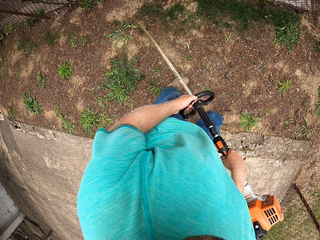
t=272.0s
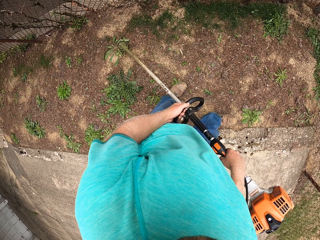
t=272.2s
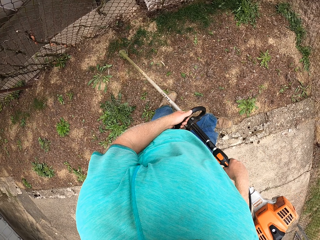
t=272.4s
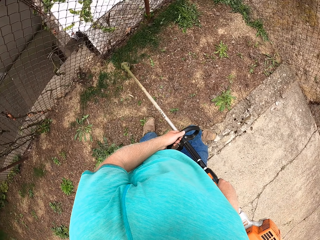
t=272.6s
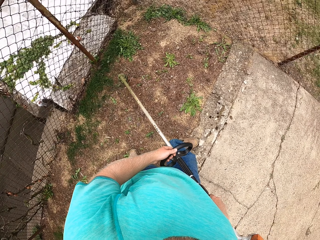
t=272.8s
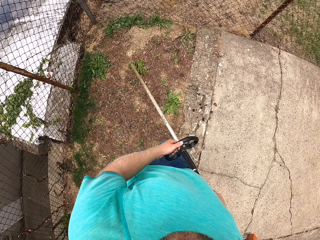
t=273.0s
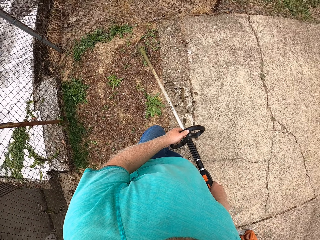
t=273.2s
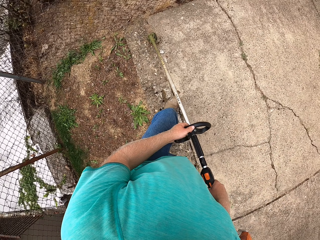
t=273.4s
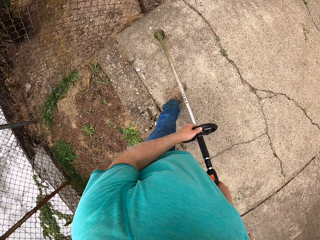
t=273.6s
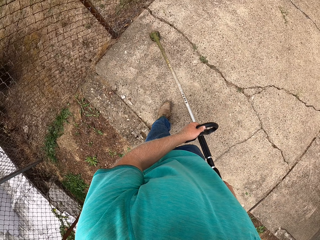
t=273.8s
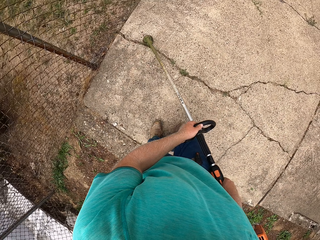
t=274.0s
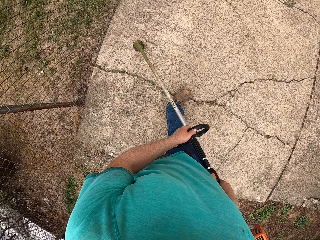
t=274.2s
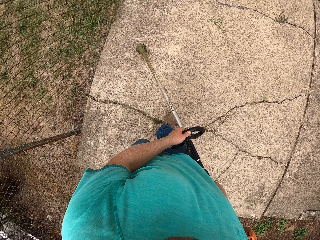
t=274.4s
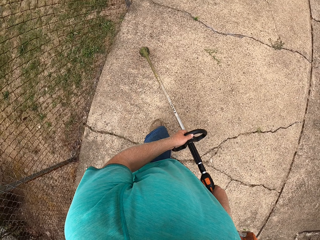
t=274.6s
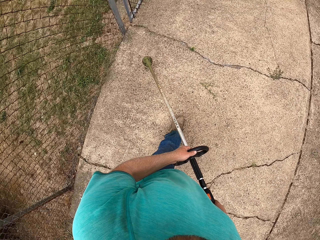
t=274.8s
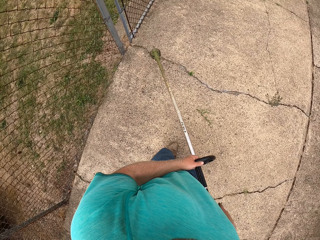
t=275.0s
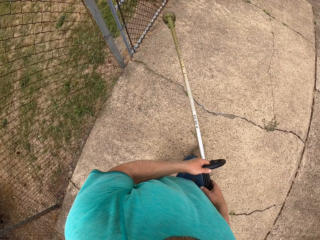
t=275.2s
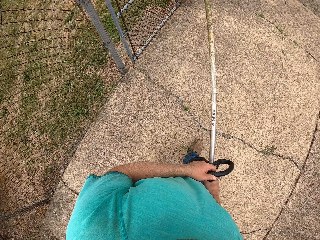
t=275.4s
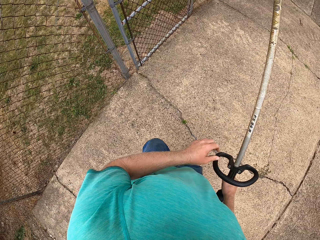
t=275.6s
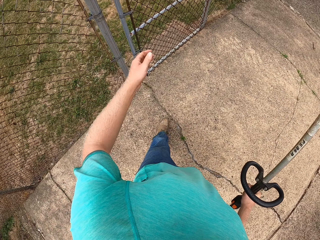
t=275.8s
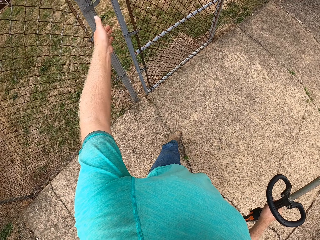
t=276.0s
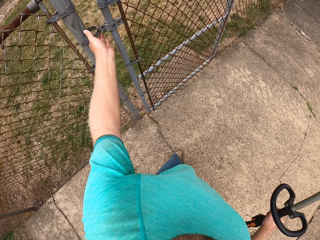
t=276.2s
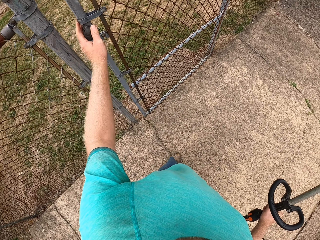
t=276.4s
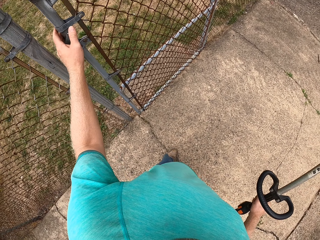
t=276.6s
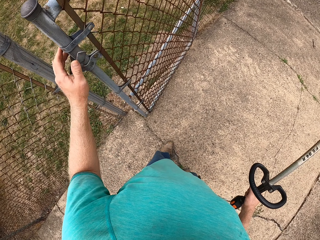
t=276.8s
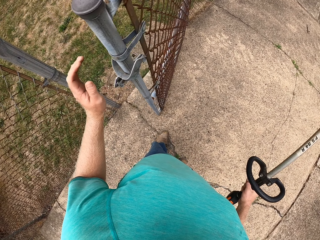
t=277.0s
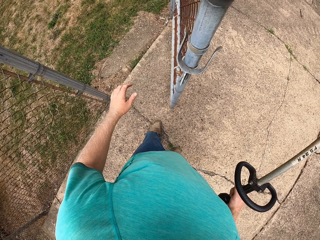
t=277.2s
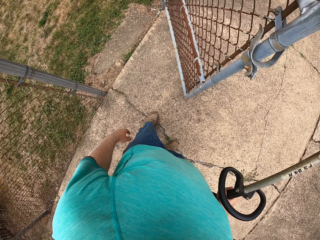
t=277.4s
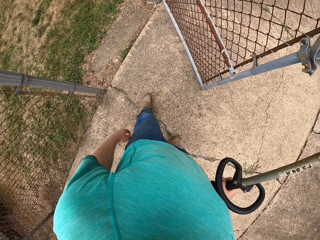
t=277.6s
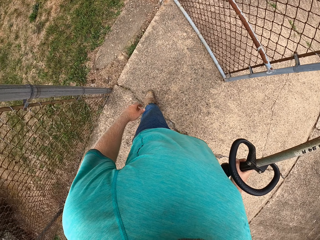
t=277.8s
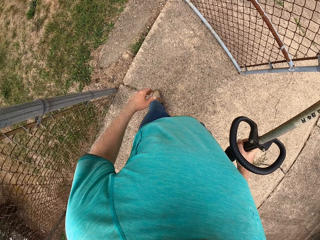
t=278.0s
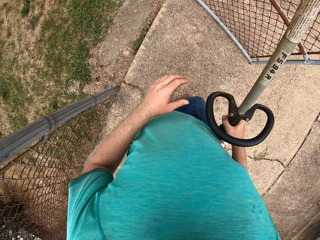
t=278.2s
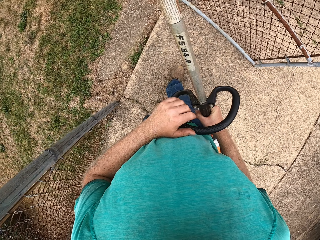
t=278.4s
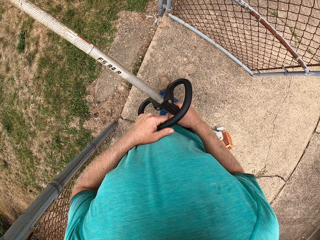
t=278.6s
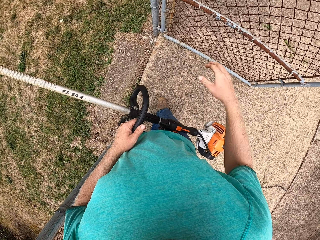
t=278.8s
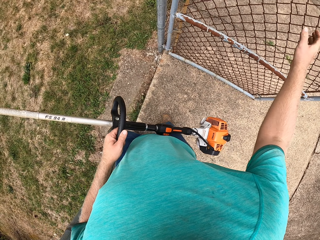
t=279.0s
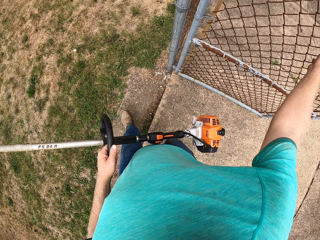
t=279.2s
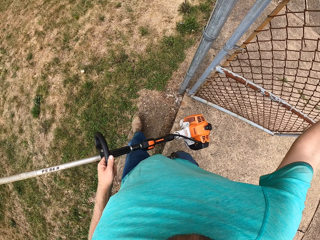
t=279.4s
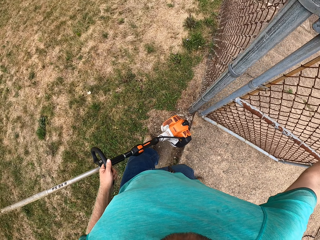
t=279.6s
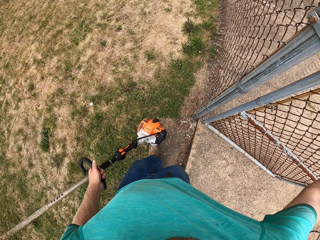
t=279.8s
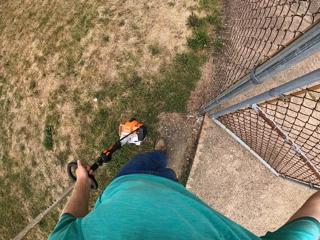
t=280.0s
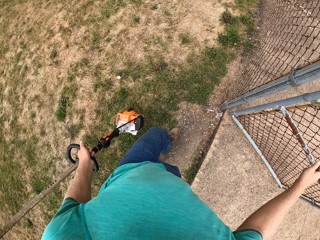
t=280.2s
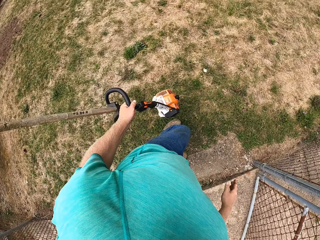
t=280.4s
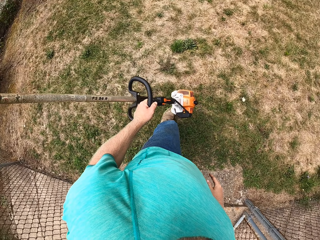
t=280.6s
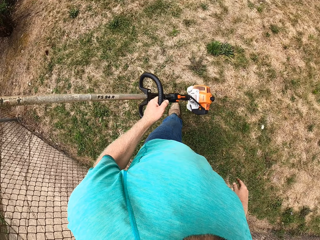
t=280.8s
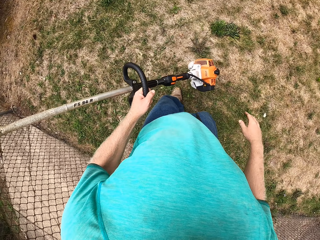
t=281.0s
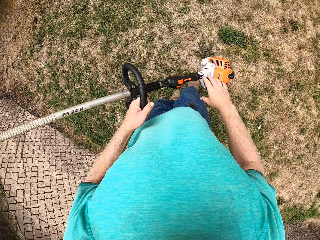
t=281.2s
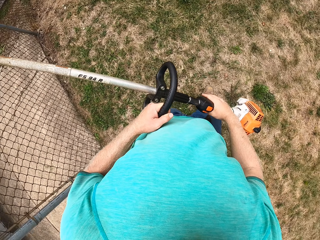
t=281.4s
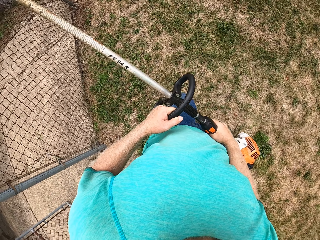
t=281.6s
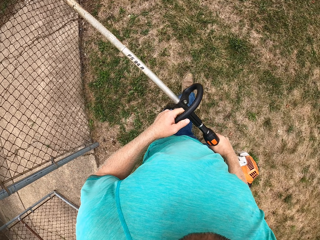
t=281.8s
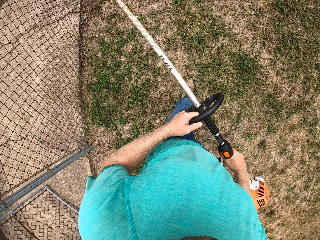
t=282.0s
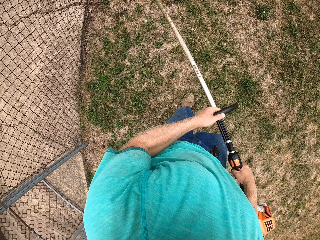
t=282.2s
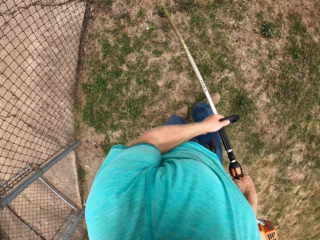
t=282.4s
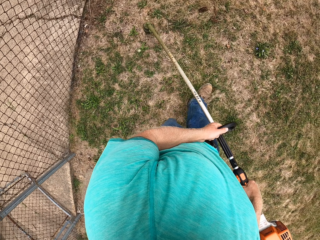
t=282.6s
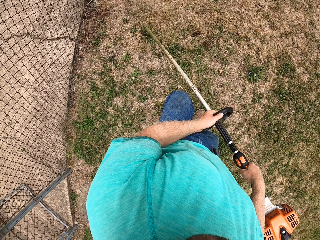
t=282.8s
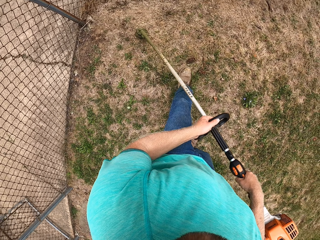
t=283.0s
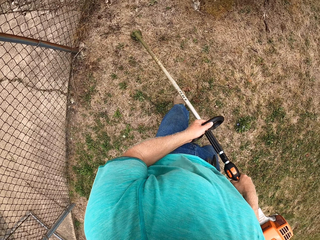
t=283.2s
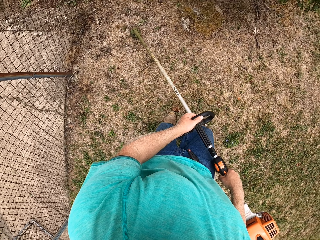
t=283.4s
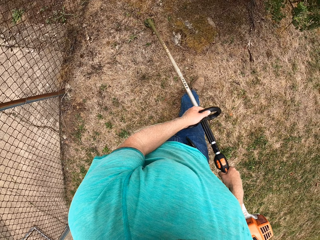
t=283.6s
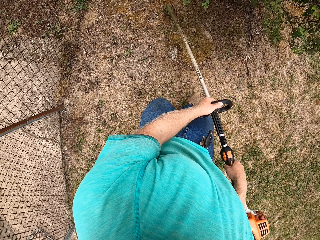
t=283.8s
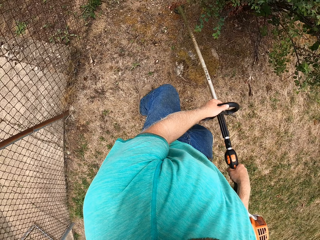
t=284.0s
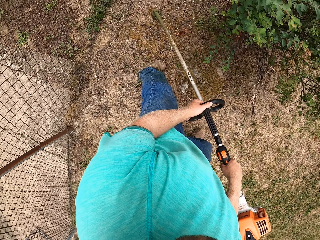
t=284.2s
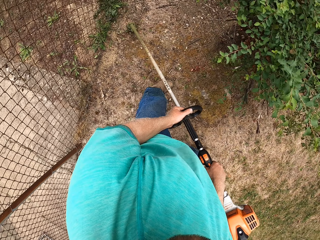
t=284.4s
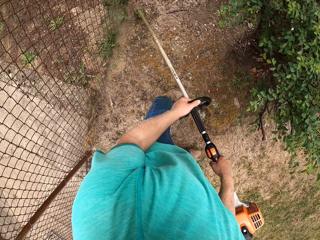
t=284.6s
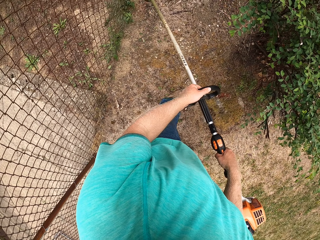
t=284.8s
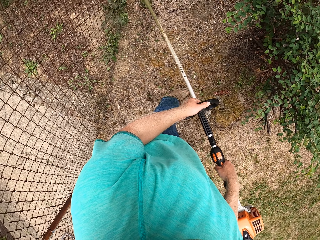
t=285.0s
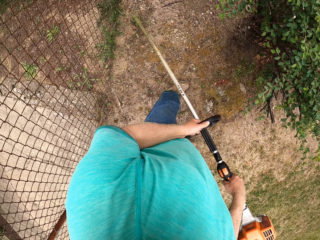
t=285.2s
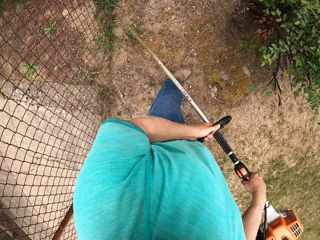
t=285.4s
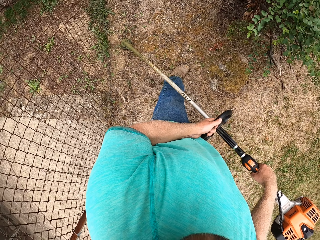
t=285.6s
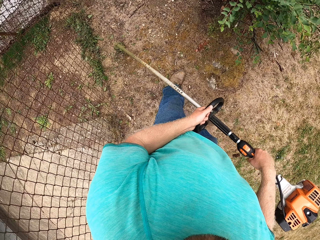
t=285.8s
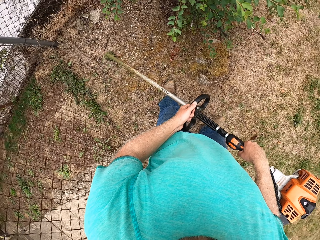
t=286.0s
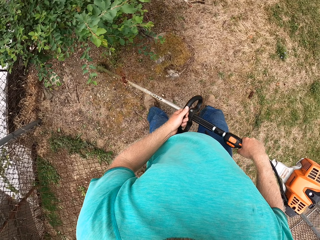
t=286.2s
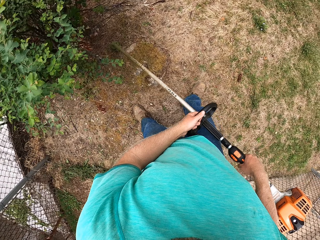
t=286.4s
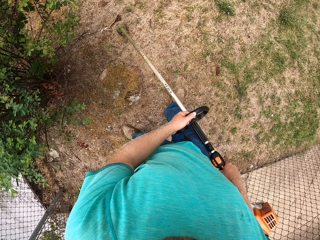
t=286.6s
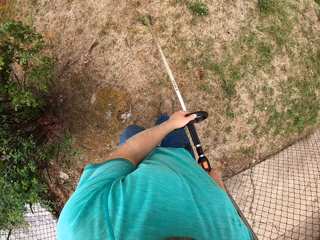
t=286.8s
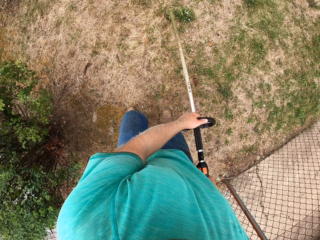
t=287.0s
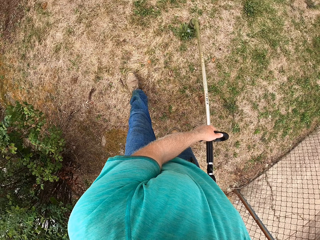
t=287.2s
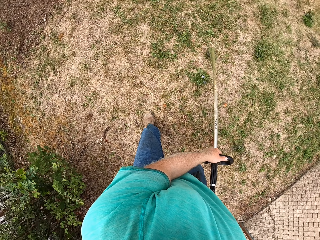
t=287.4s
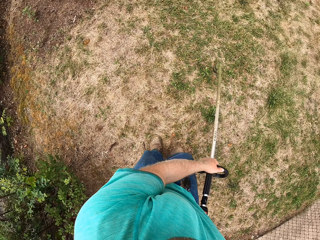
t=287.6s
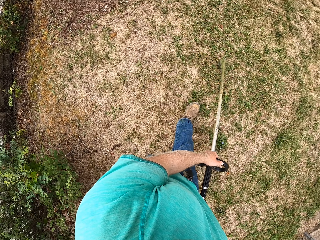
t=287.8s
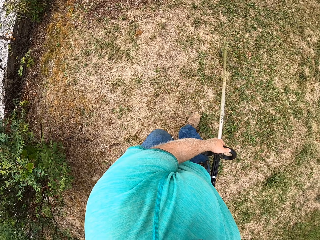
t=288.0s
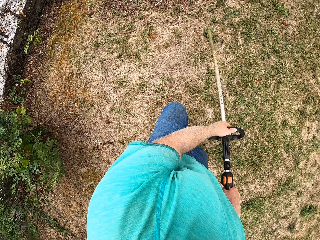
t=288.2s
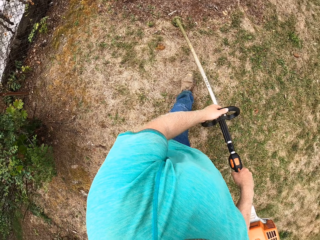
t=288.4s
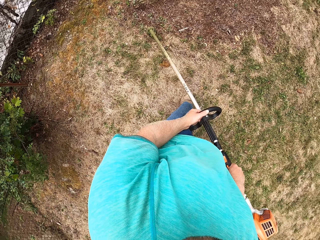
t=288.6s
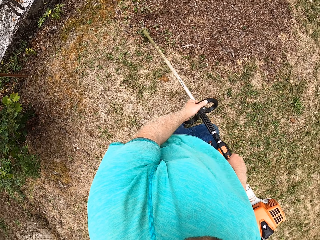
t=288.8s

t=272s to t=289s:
The camera wearer holds the grass trimmer with his right hand. He opens a gate with his left hand. He passes the grass trimmer from his right hand to his left hand. He closes the gate. He touches the gate with his right hand. He cuts grass in the garden with the grass trimmer in both hands.

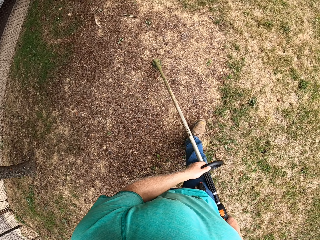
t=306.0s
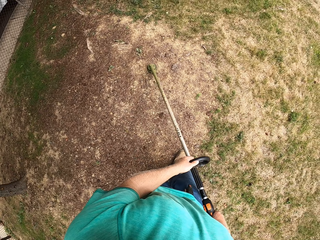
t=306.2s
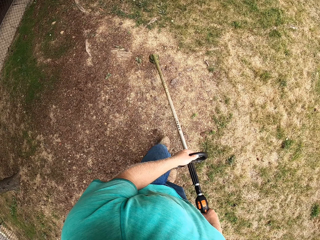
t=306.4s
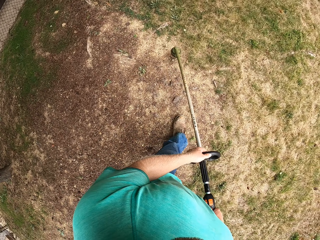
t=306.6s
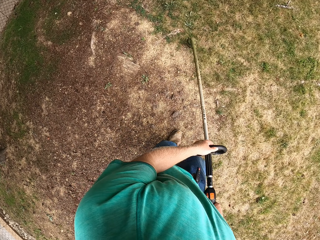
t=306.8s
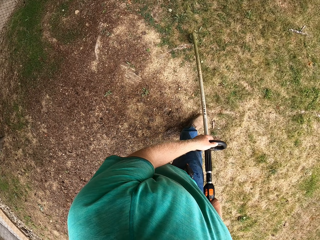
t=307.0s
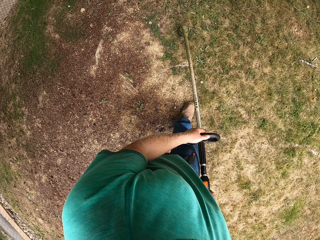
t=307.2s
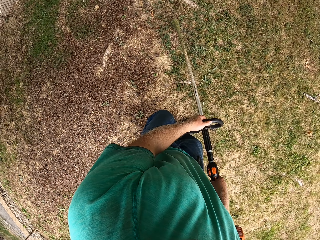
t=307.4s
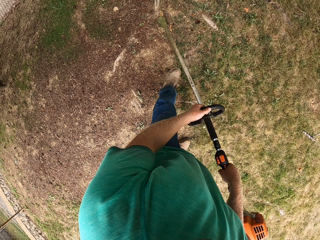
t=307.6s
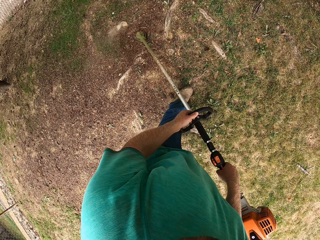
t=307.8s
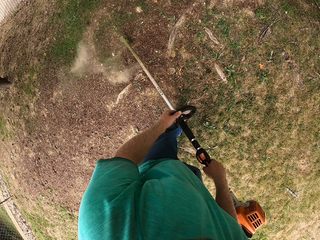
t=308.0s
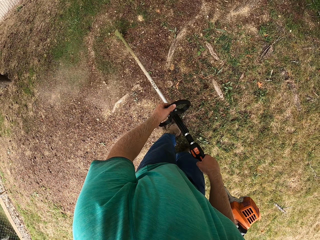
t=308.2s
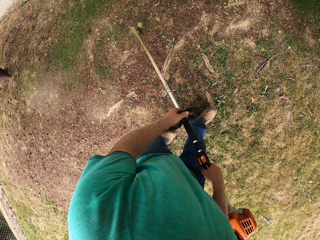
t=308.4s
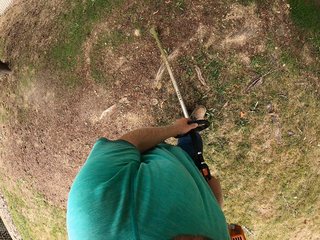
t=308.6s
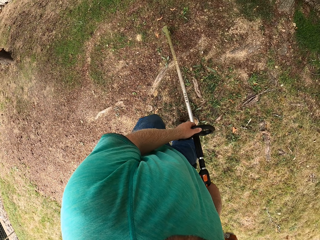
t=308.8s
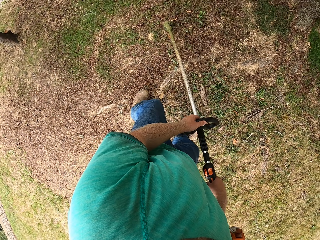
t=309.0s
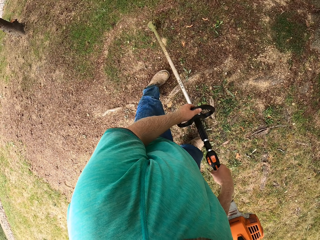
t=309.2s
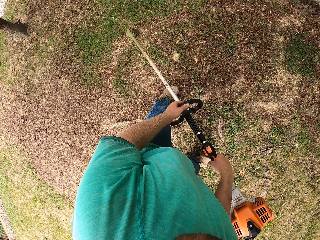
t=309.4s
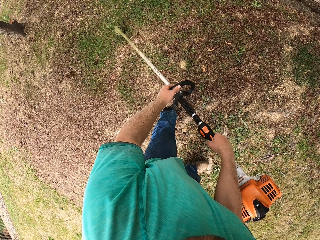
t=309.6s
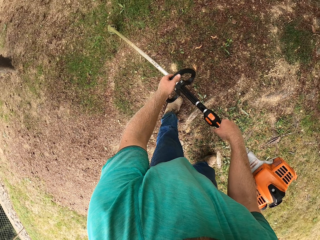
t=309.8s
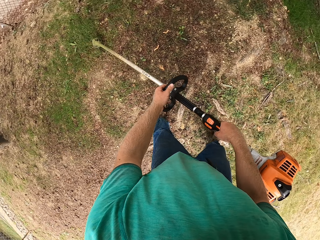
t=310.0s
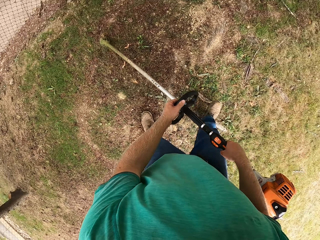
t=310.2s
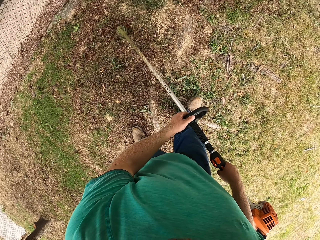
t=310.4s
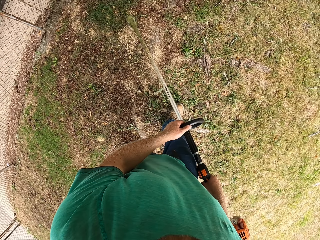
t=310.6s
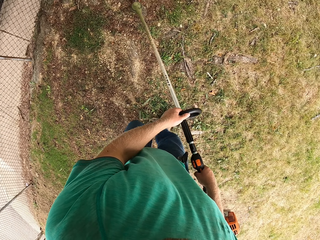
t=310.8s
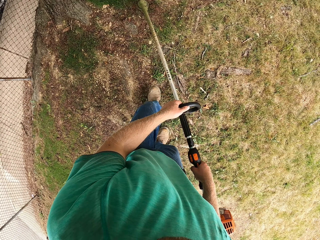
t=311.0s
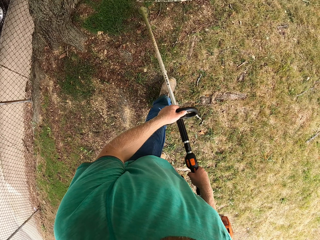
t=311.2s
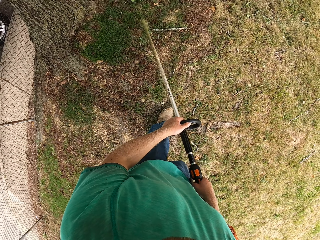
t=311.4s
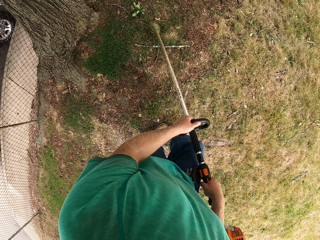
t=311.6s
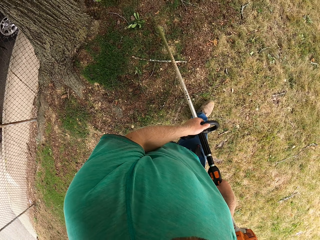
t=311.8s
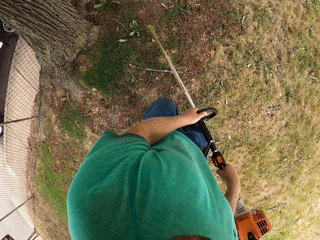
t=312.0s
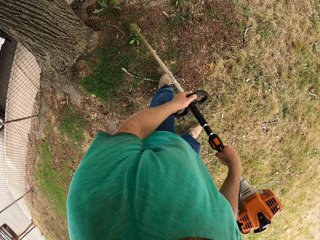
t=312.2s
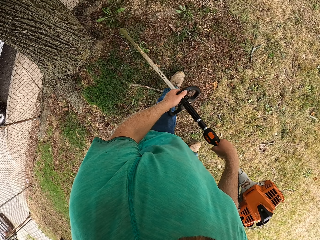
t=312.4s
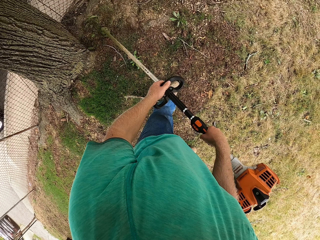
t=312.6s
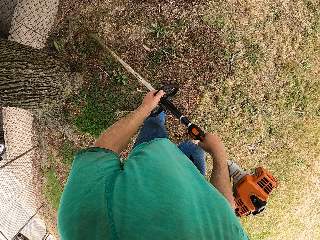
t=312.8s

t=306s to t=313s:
The camera wearer cuts grass with the grass trimmer in his hands.
